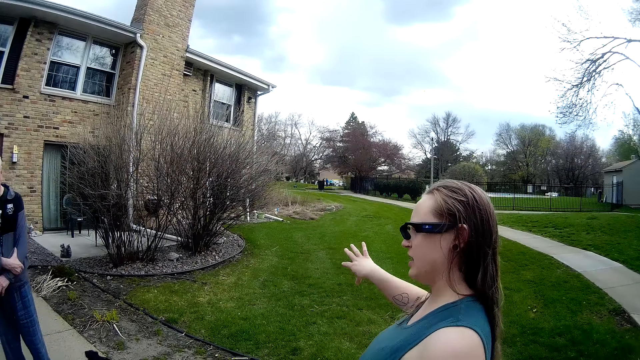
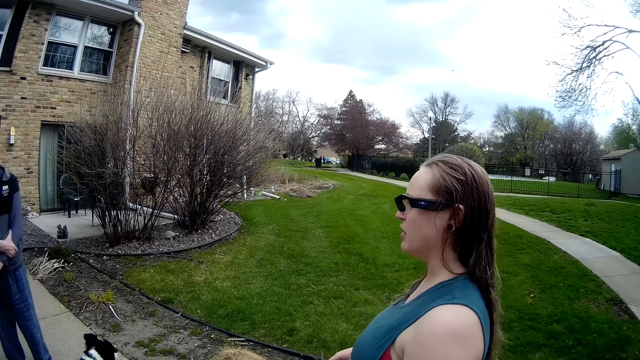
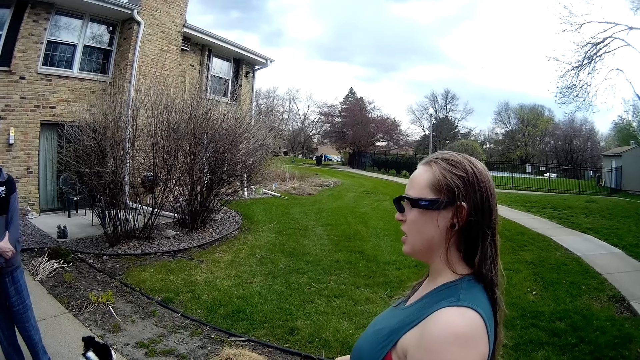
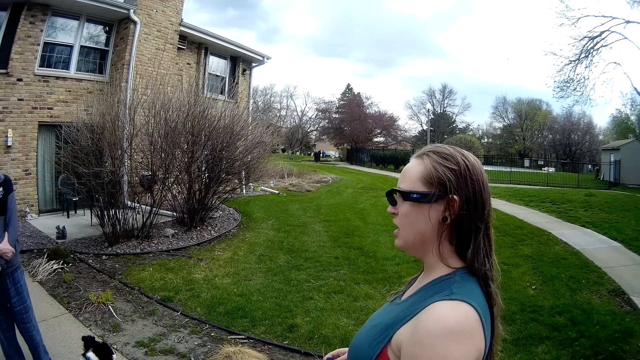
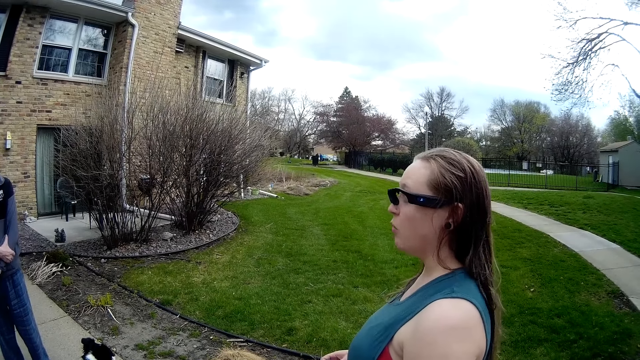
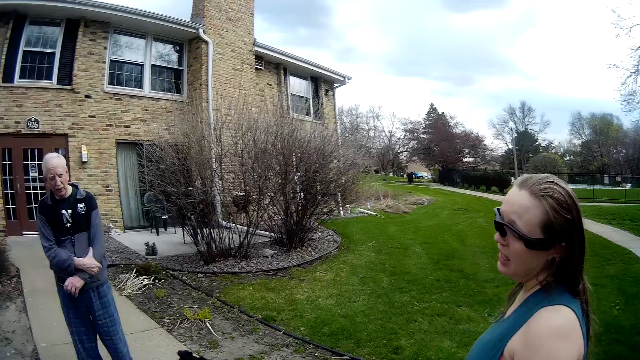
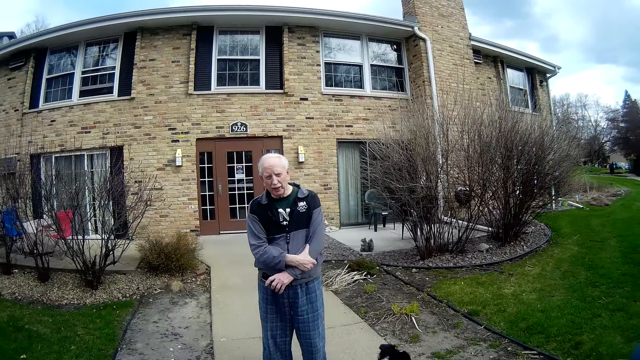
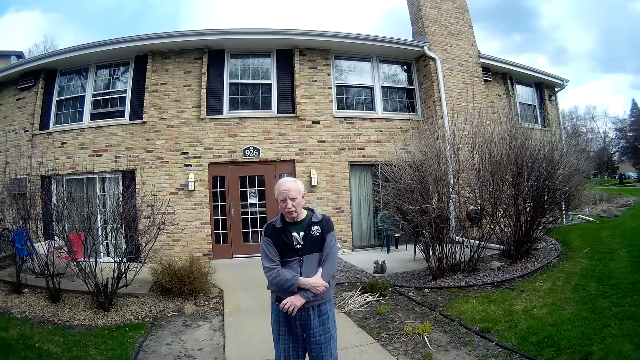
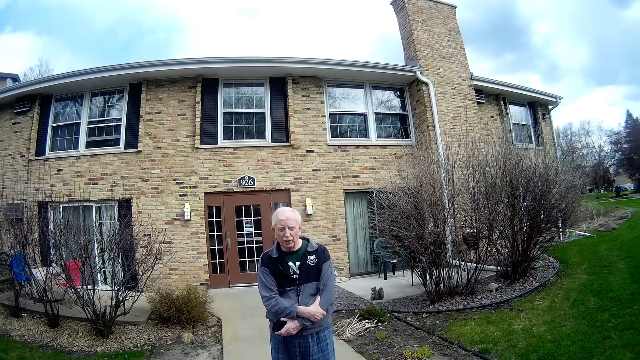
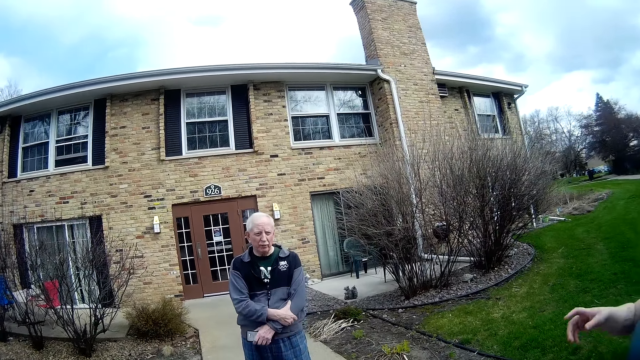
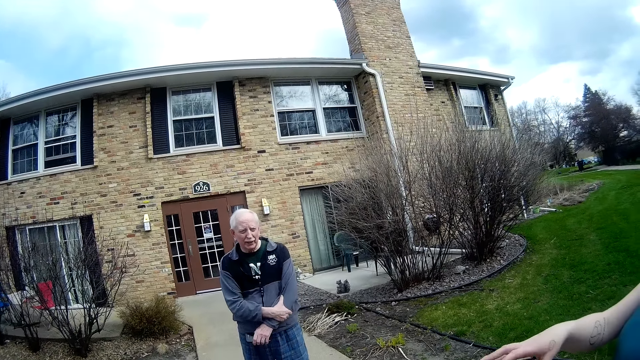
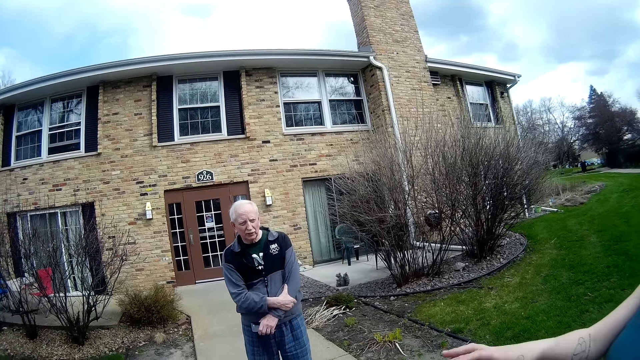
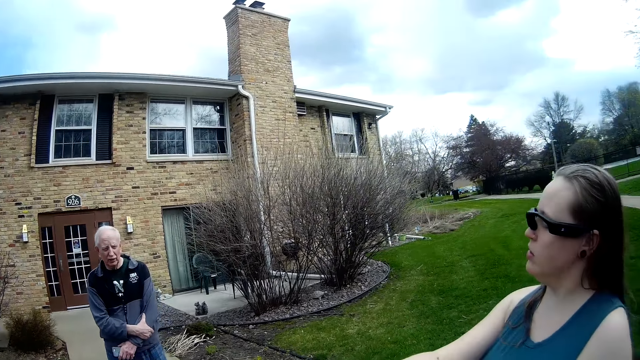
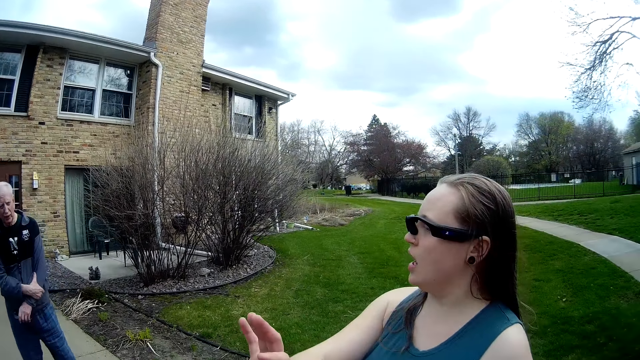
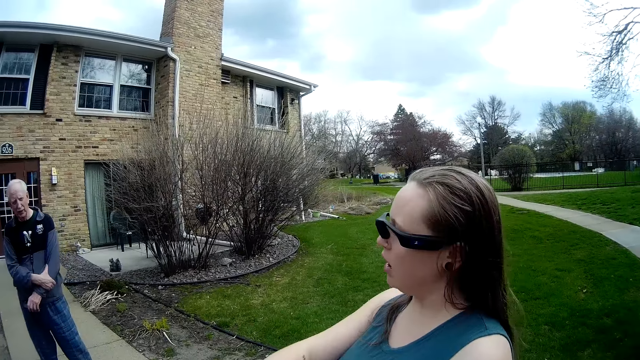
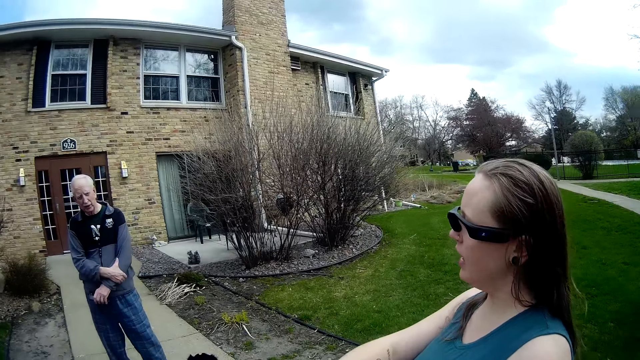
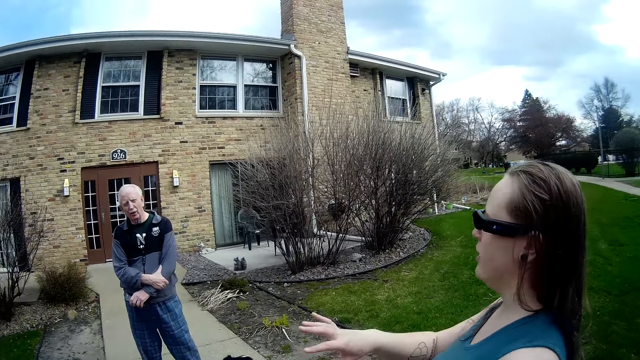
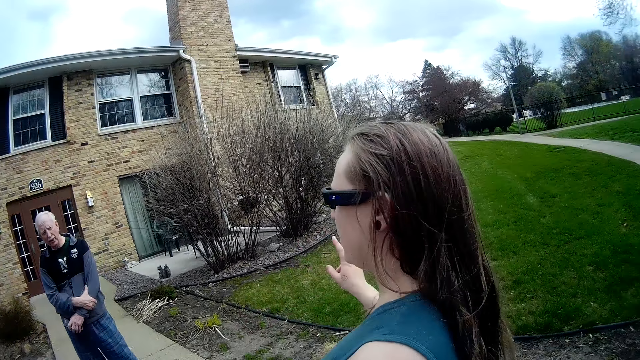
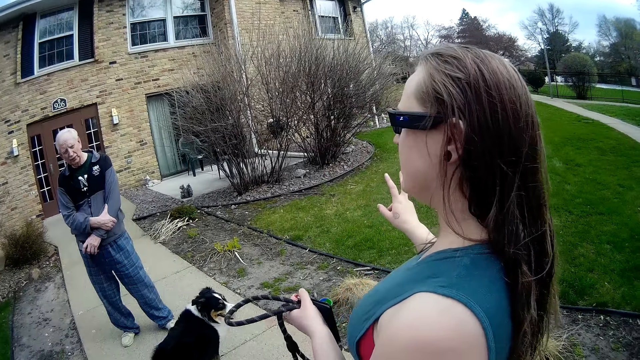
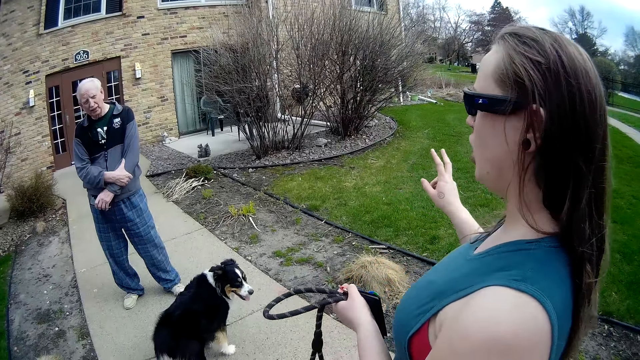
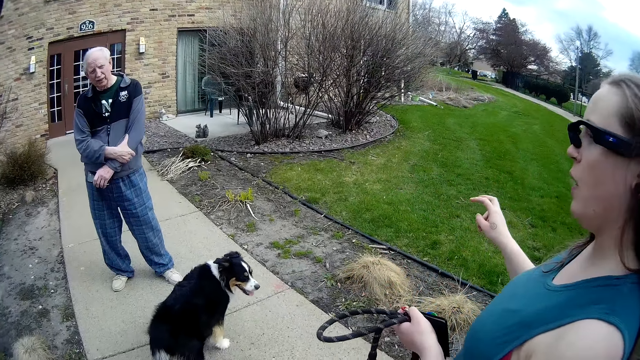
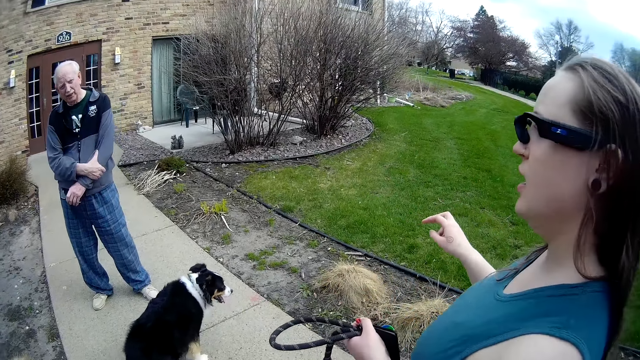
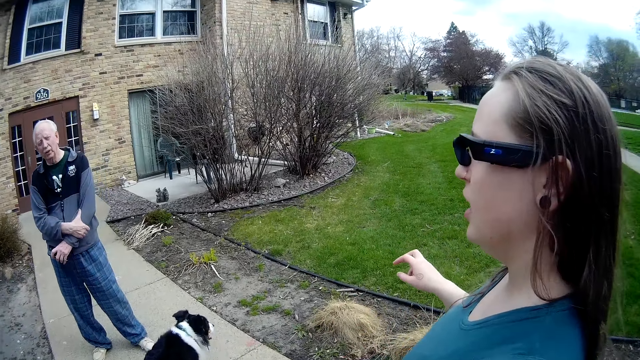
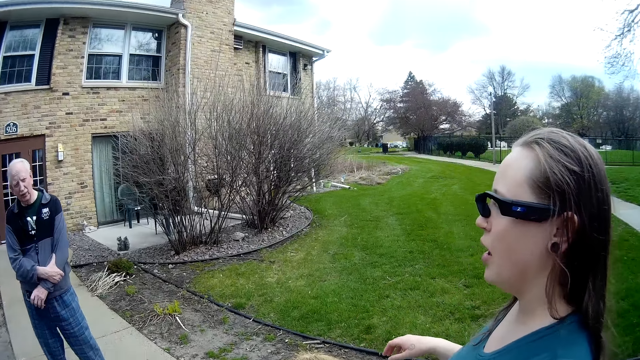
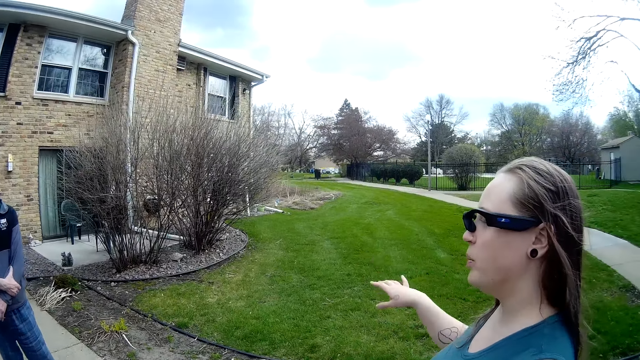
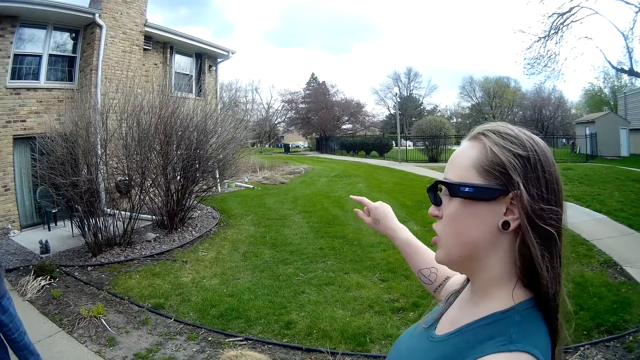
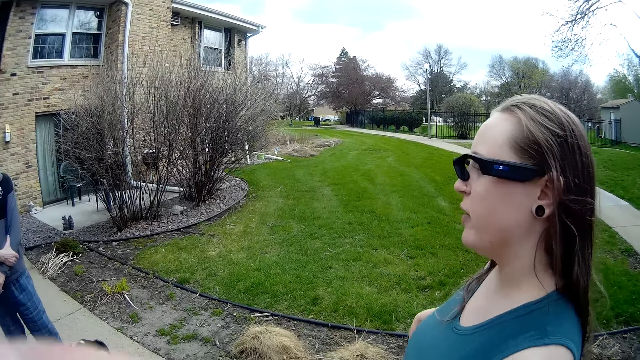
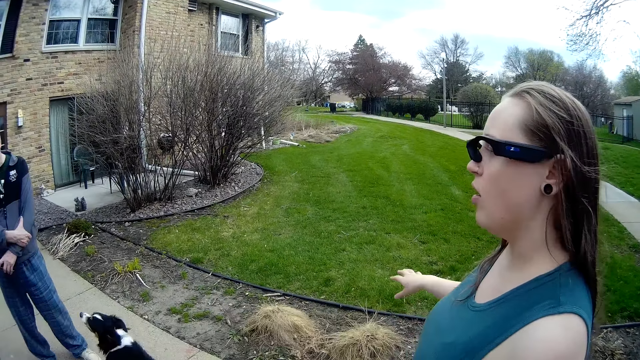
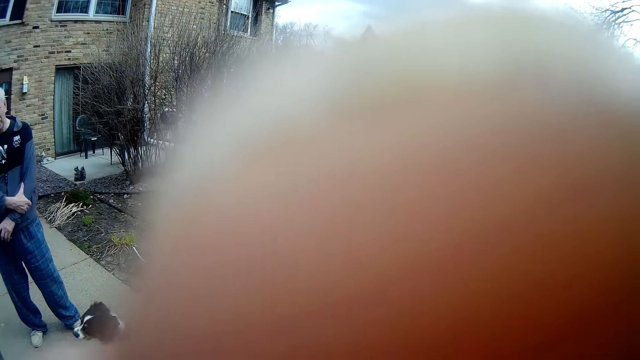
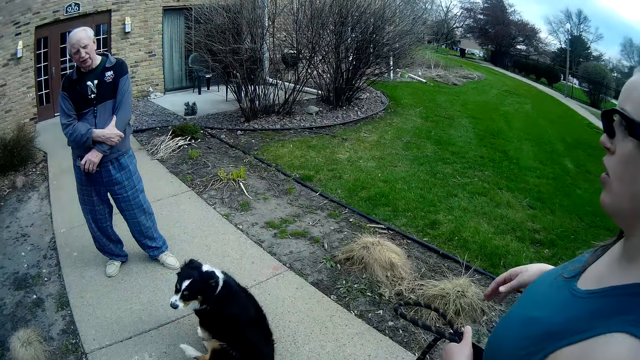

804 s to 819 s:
The camera wearer lifts her left hand. She carries the leash with her right hand.

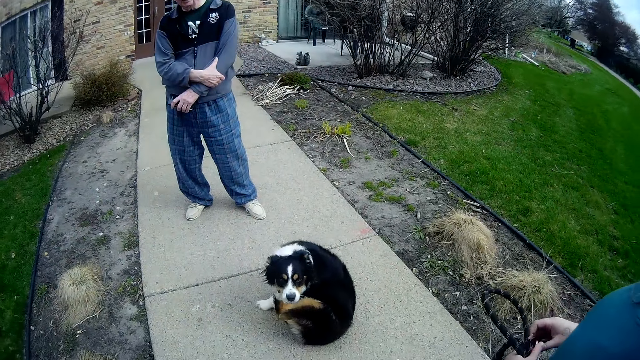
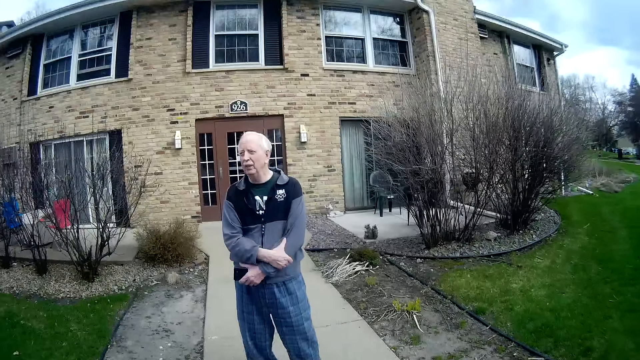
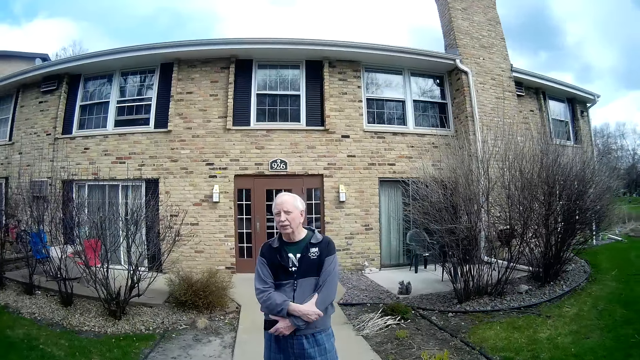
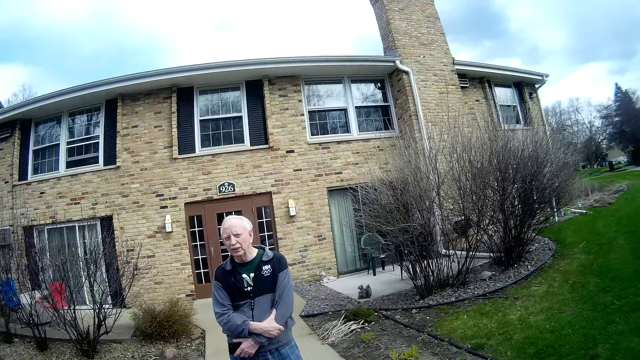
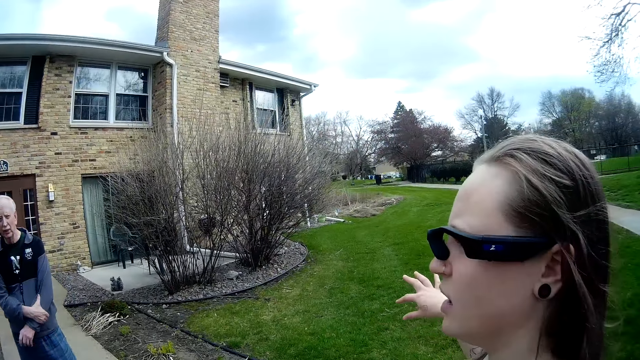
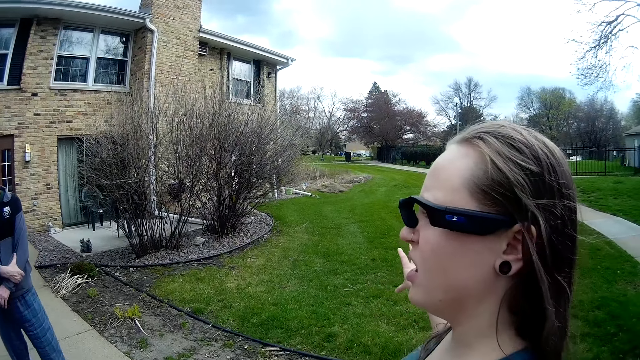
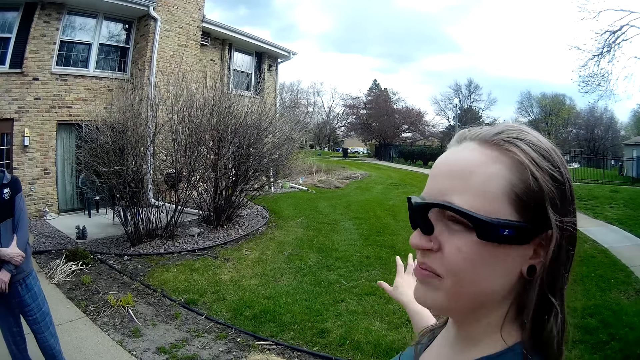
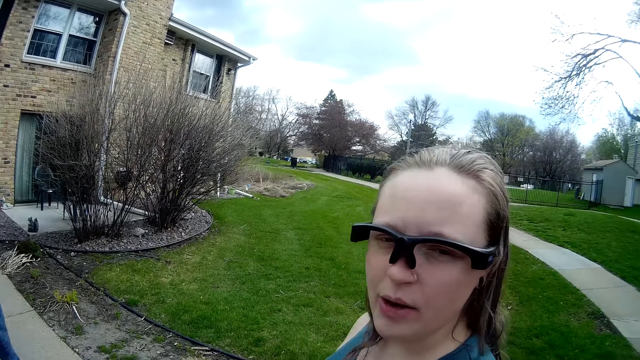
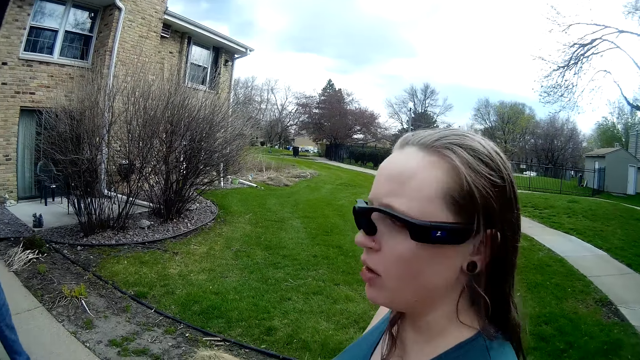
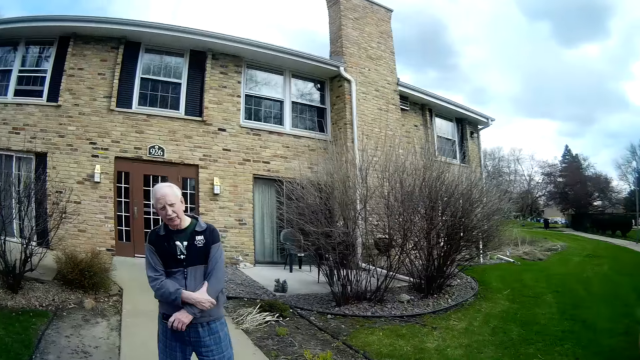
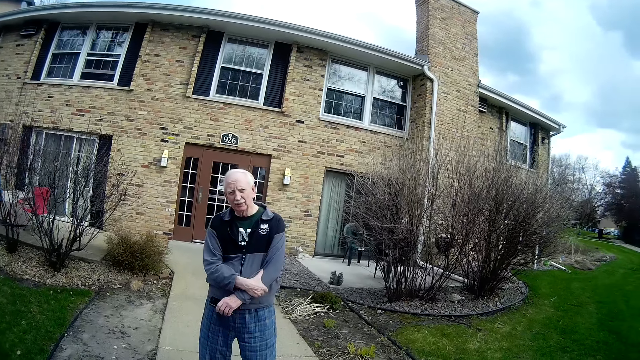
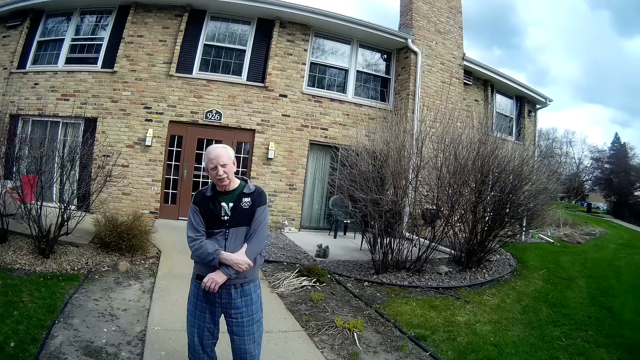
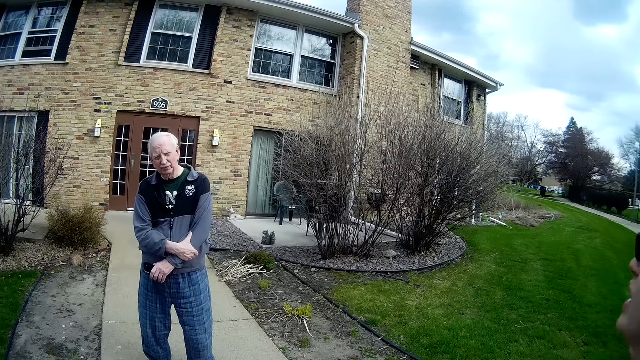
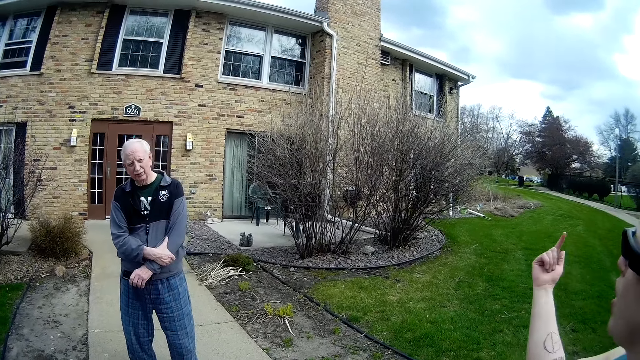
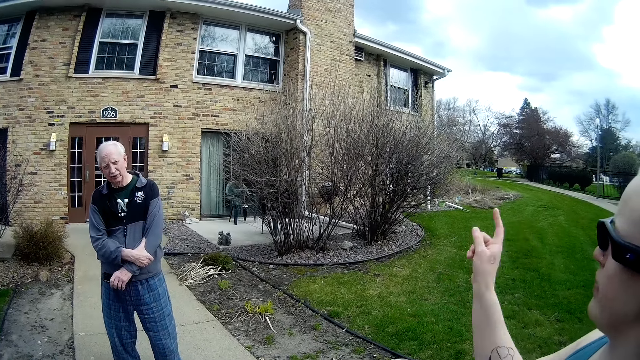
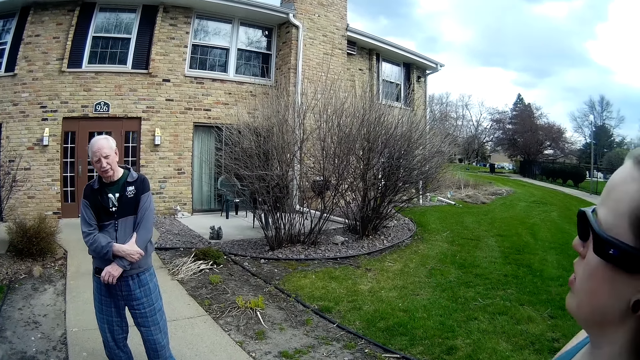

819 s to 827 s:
The camera wearer looks around.
